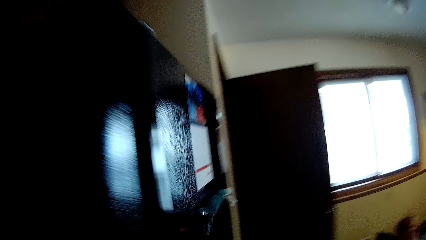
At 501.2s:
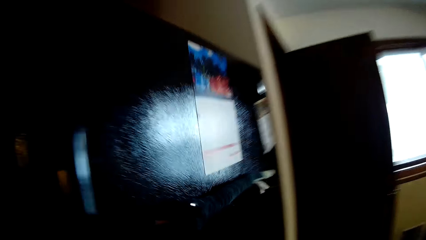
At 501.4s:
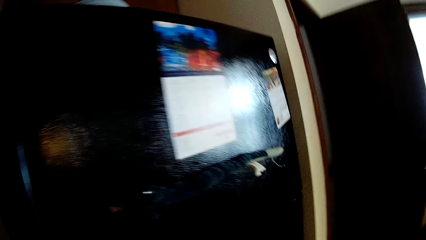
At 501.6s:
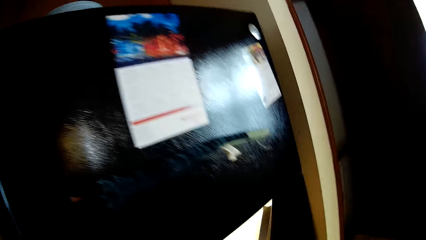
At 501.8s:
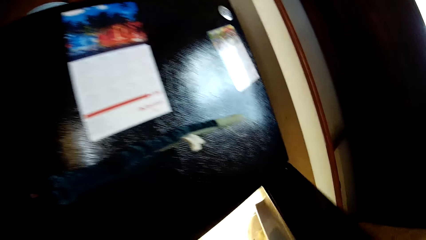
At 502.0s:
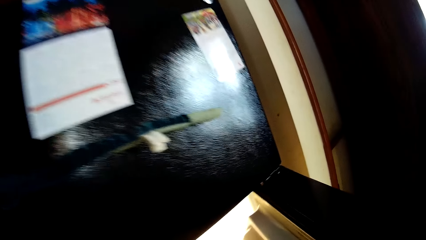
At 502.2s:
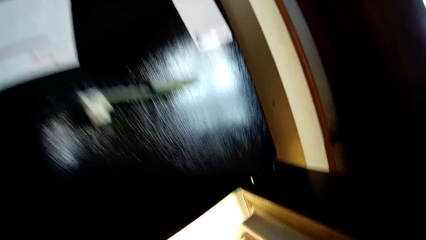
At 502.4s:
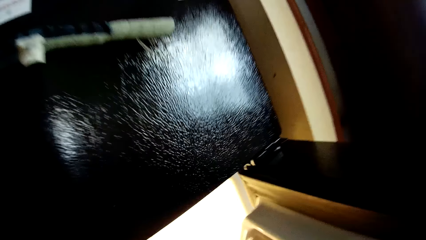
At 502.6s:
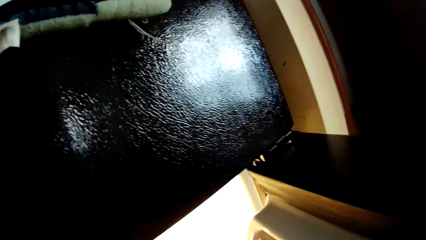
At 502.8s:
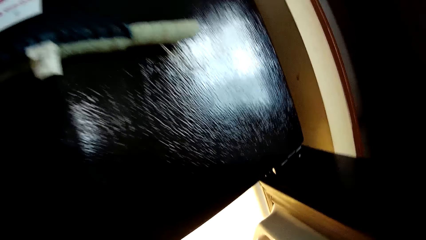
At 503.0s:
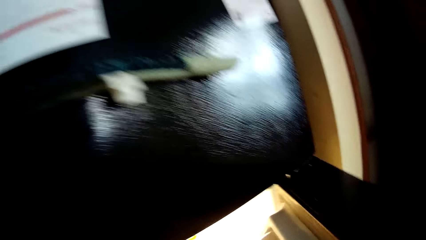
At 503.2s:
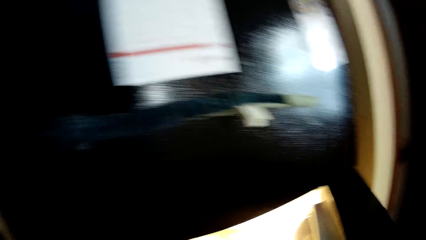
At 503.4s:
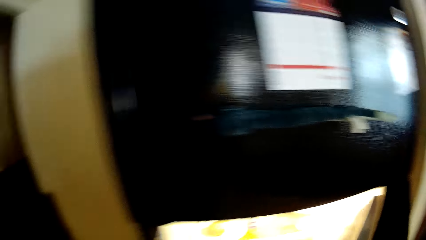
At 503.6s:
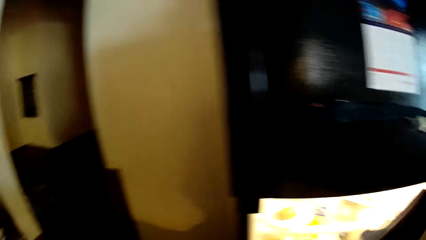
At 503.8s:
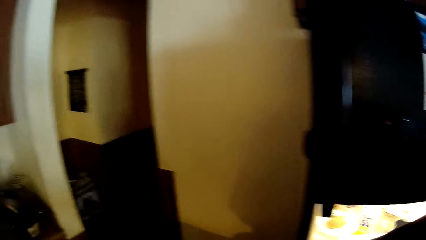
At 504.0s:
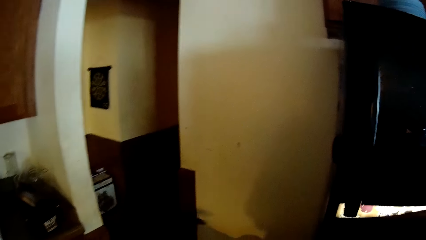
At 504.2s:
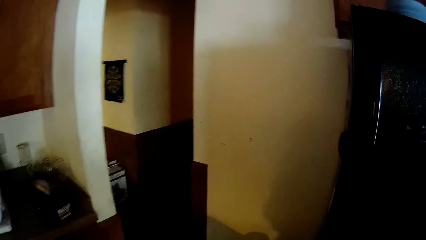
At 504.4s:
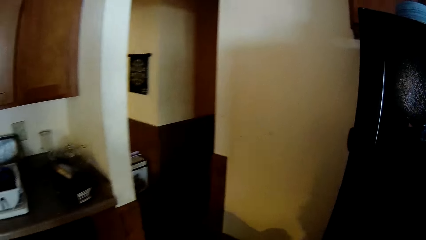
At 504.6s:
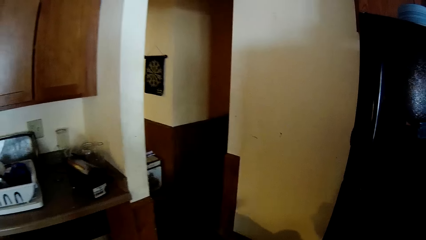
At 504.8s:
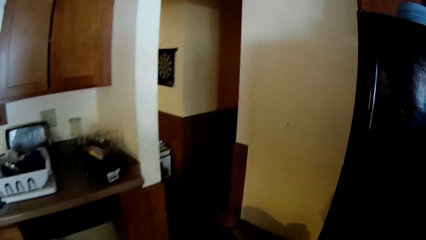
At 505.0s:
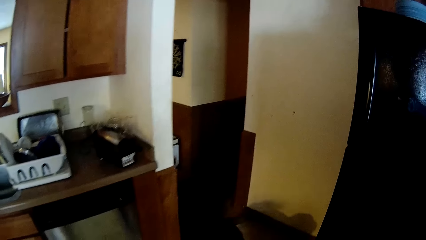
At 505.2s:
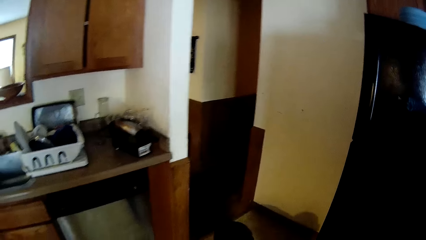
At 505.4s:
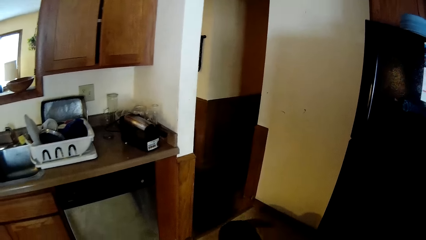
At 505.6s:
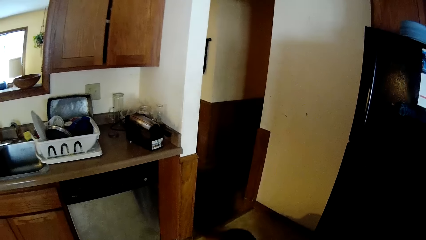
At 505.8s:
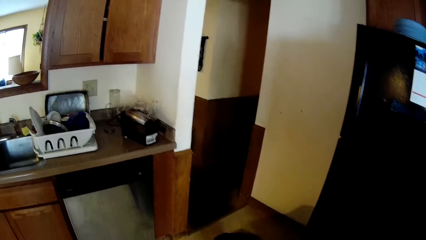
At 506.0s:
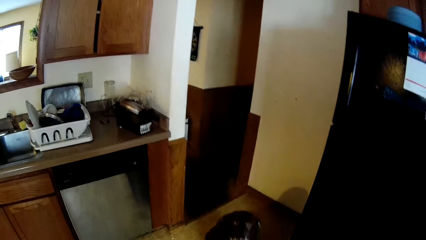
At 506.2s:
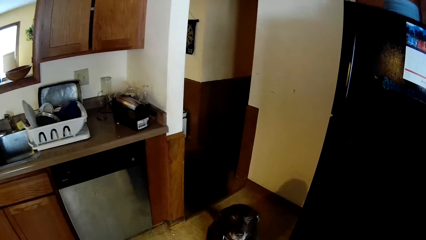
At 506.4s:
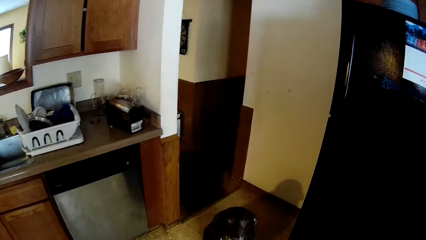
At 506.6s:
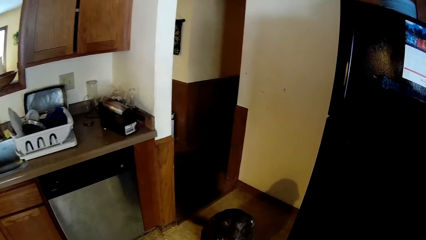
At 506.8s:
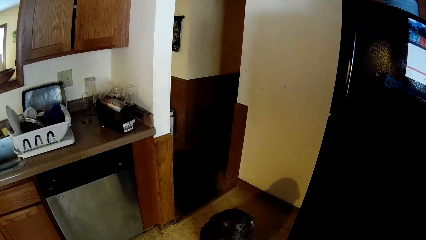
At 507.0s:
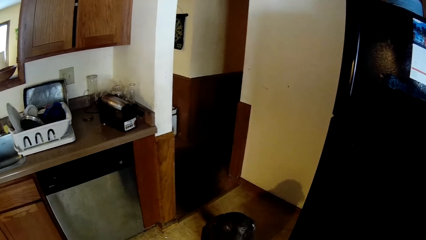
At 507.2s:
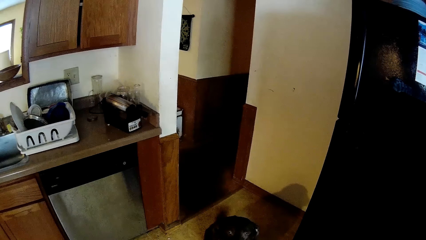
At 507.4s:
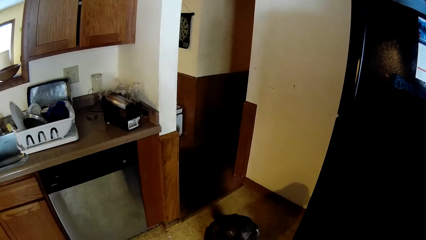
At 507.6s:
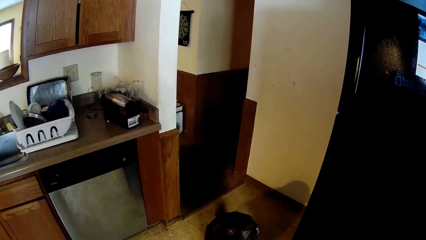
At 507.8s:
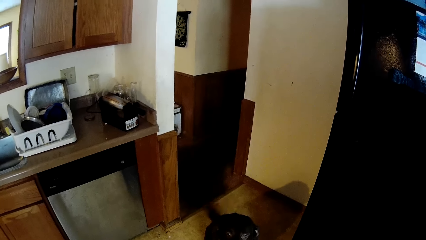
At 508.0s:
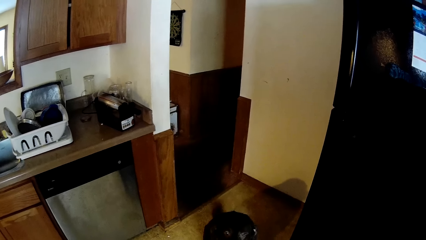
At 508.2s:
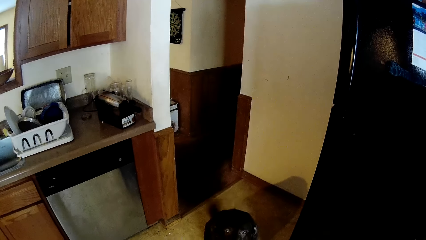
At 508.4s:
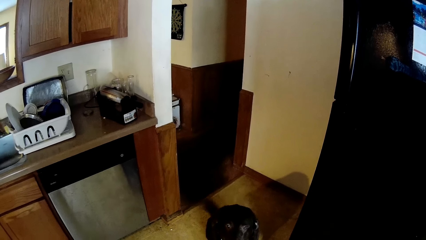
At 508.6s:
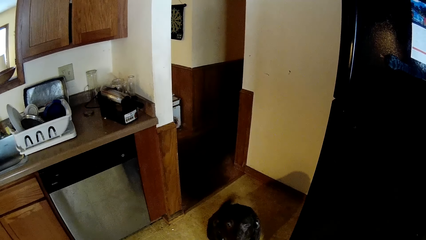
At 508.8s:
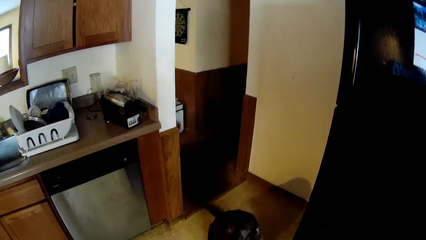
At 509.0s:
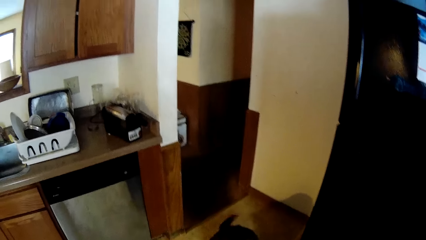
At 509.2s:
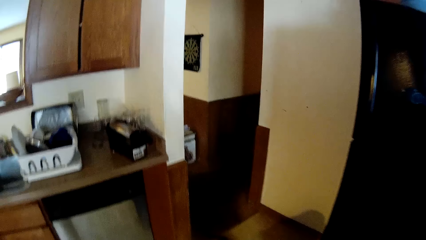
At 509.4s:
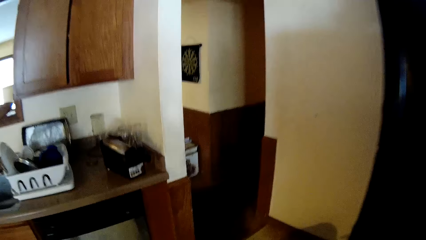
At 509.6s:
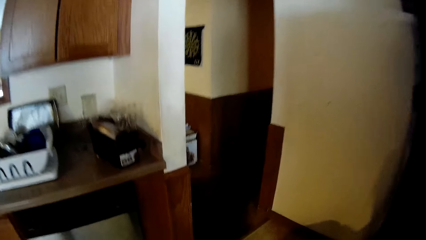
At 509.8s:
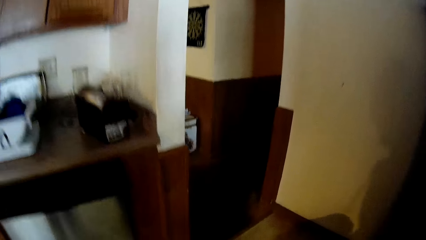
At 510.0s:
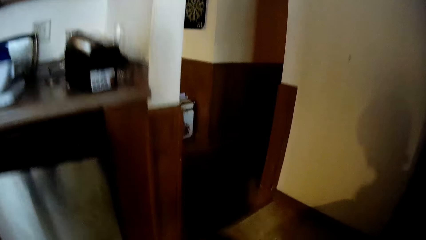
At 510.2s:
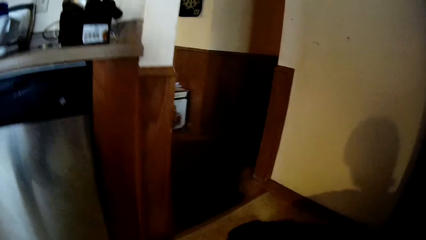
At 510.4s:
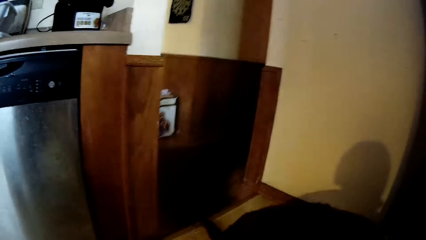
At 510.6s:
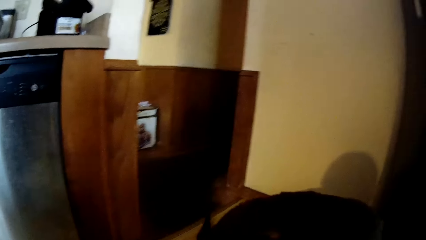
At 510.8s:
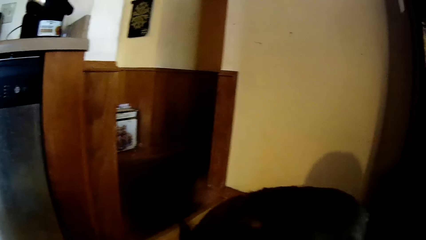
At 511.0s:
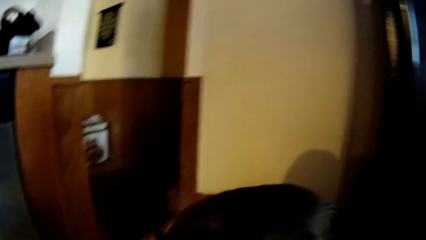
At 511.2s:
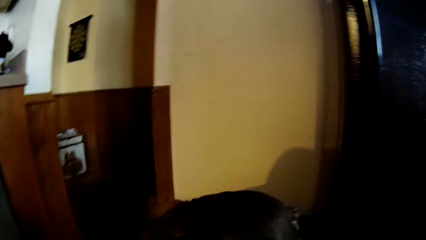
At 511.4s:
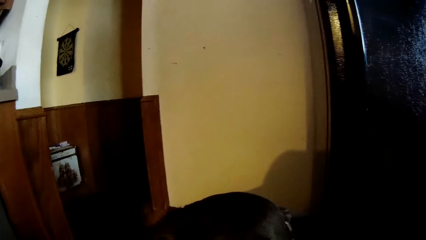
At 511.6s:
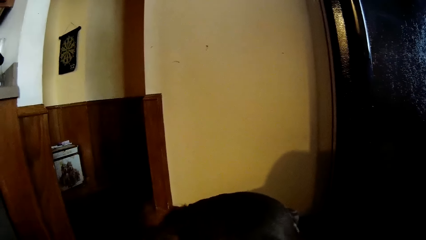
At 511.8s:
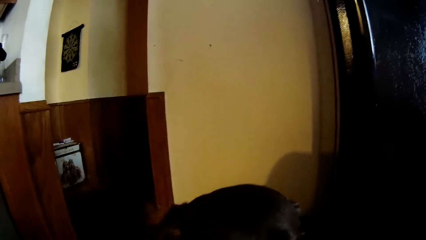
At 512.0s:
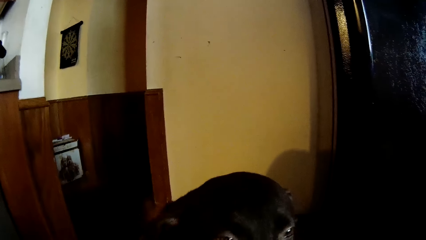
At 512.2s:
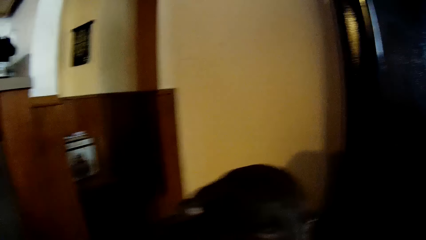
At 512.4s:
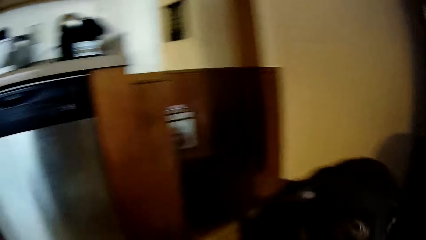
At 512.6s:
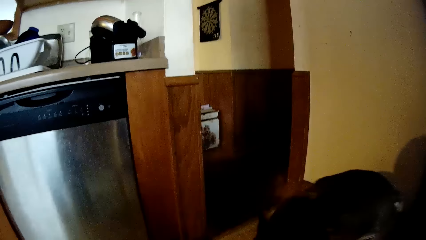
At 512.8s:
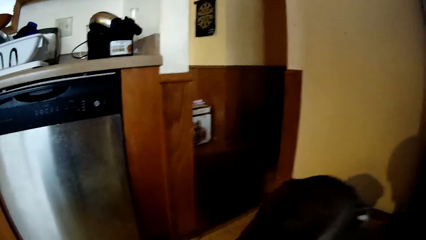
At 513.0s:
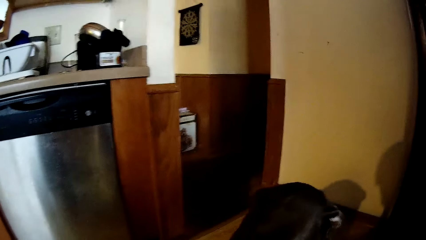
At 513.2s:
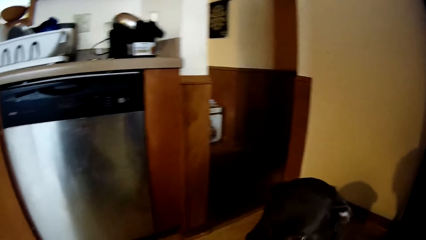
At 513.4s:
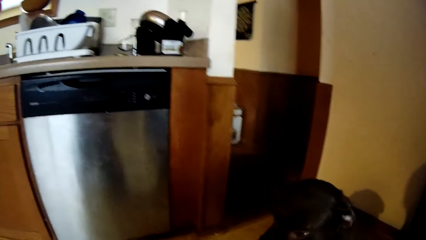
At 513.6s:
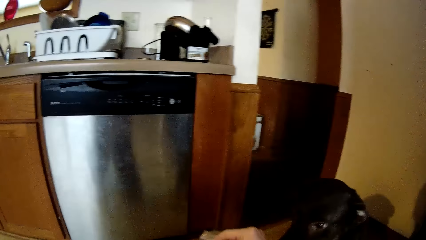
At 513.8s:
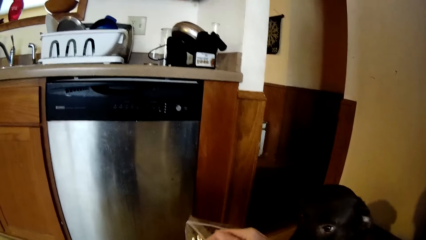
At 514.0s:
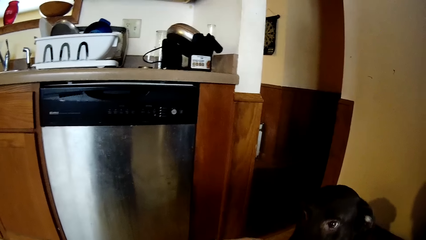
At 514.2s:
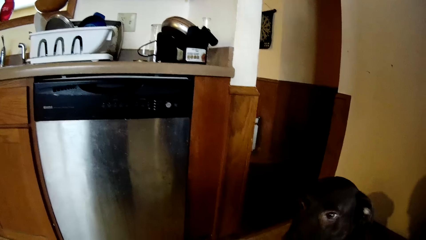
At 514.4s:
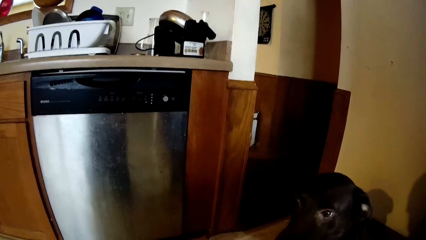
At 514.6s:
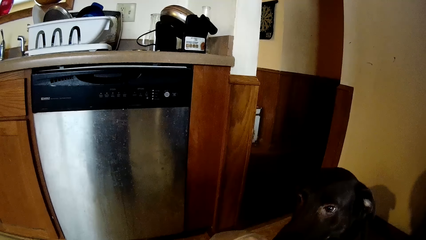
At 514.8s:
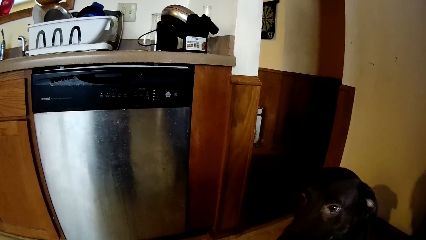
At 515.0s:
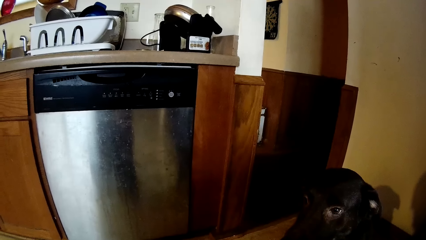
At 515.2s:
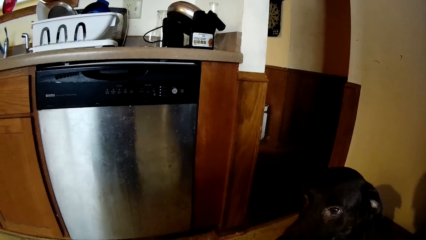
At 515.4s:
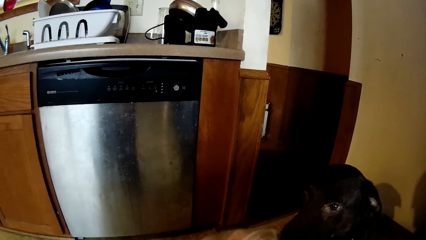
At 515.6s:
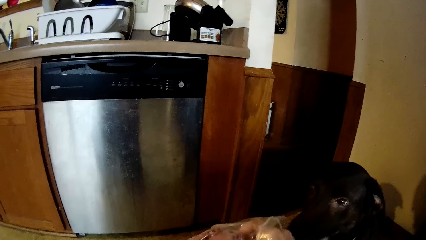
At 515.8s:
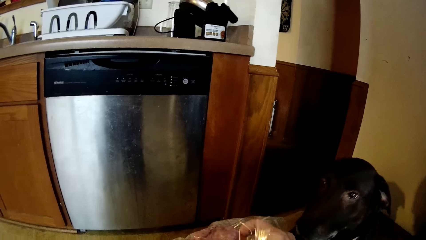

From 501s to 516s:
The camera wearer opens a refrigerator with her right hand. She closes the refrigerator with her right hand. She feeds the dog with a pack of dried bacon strips in her right hand.
